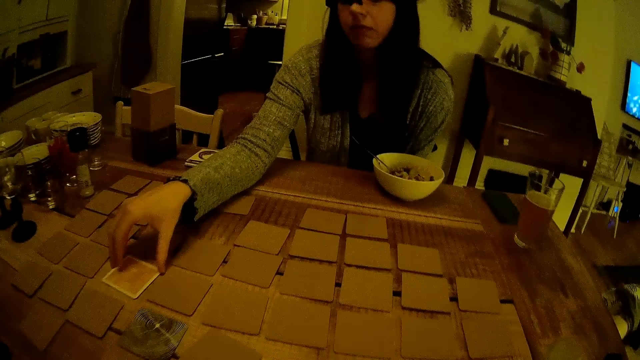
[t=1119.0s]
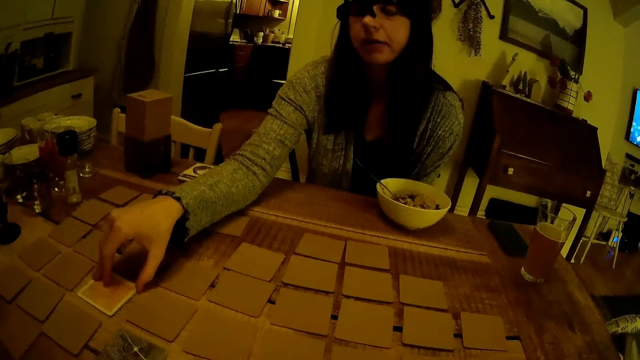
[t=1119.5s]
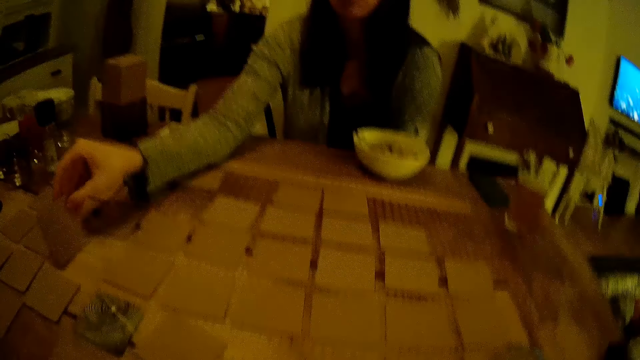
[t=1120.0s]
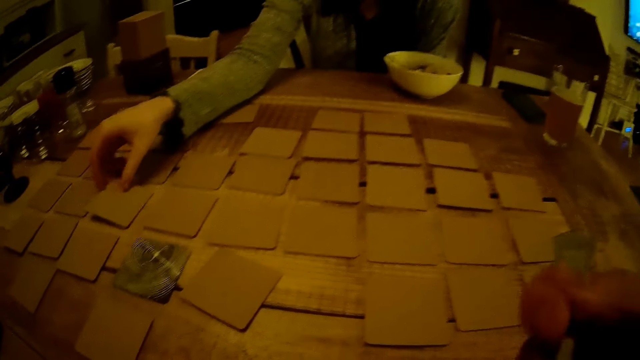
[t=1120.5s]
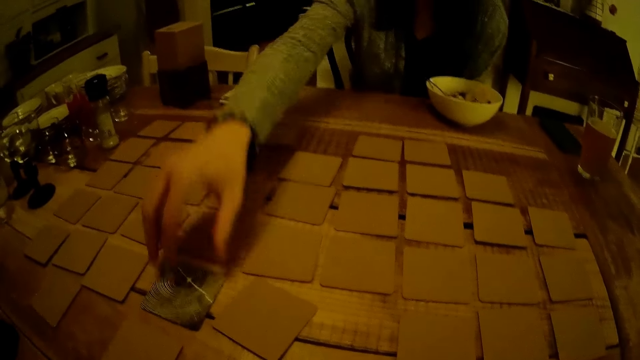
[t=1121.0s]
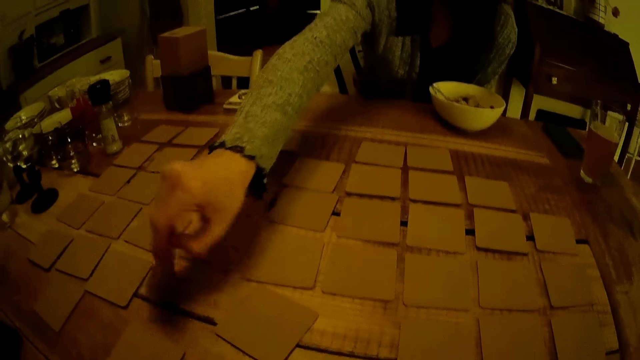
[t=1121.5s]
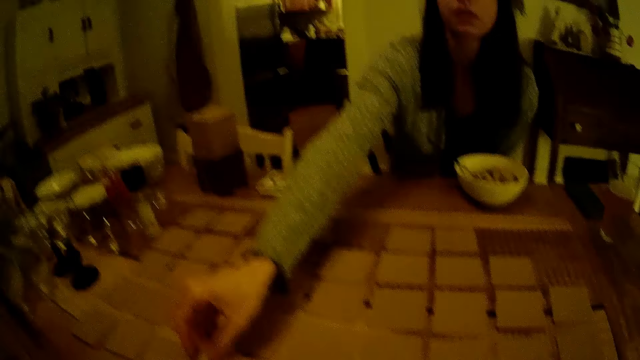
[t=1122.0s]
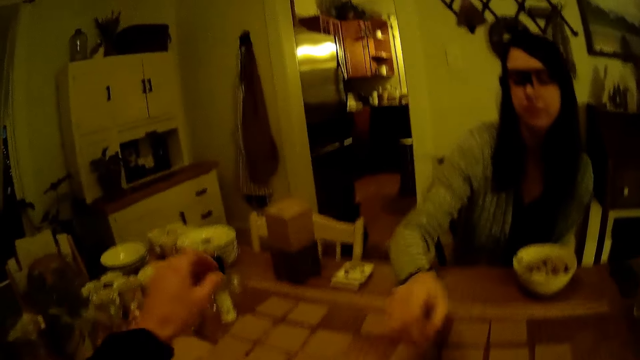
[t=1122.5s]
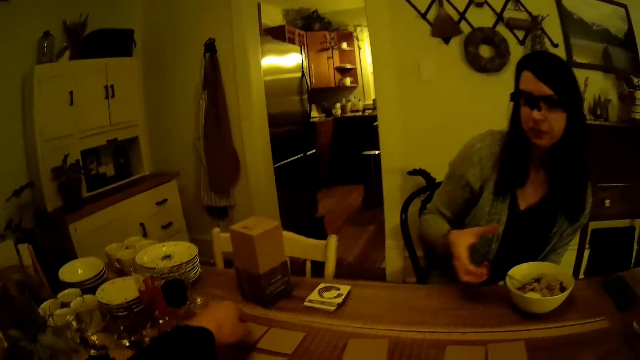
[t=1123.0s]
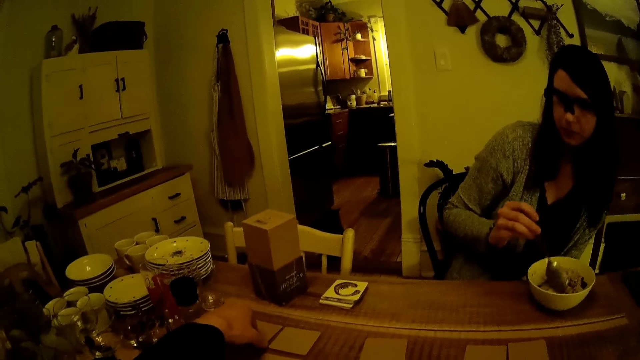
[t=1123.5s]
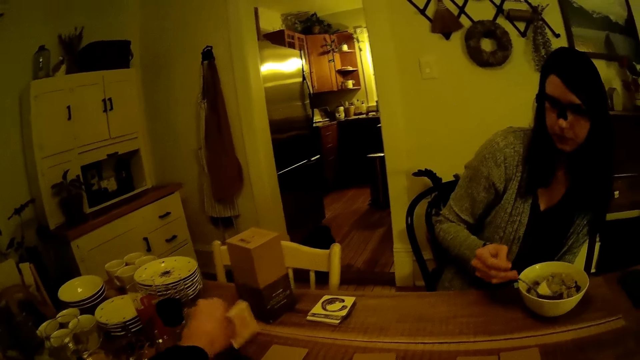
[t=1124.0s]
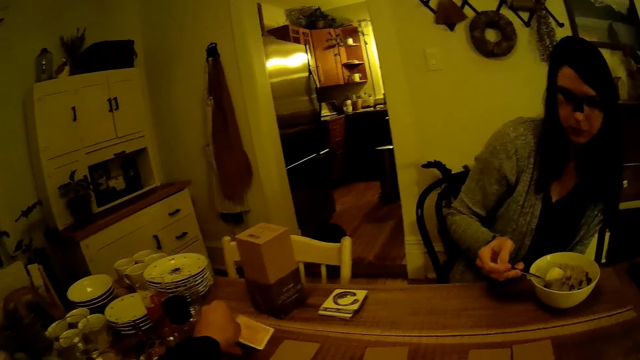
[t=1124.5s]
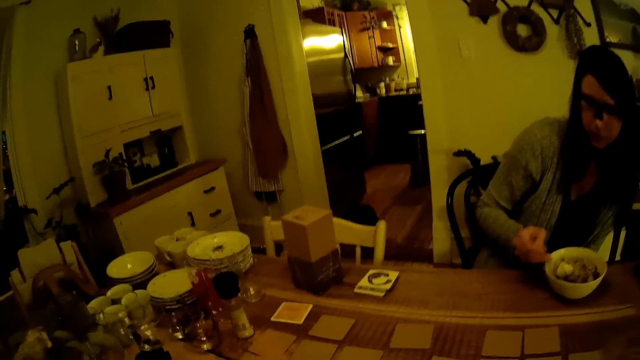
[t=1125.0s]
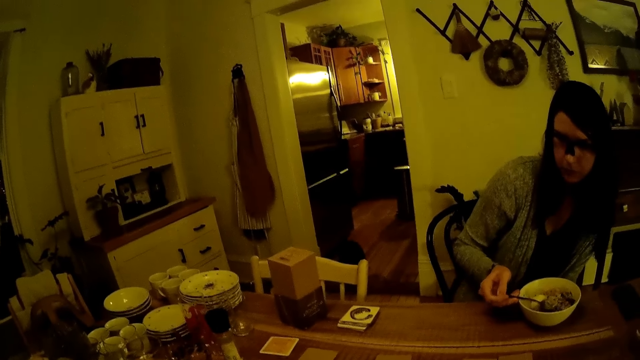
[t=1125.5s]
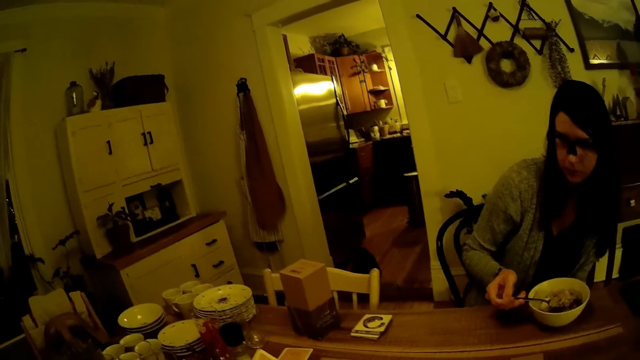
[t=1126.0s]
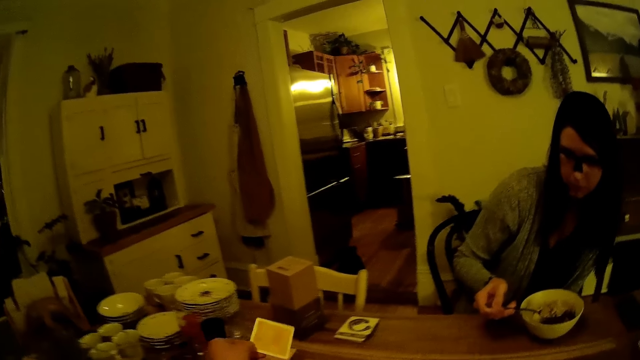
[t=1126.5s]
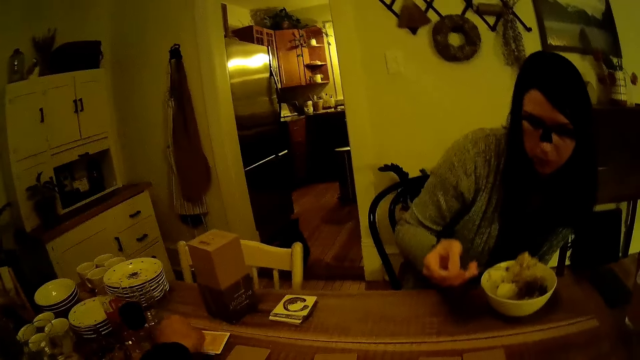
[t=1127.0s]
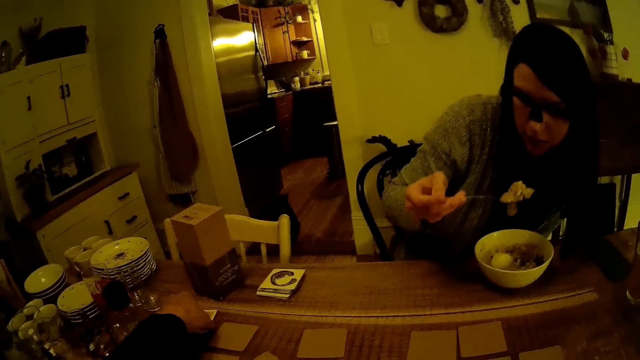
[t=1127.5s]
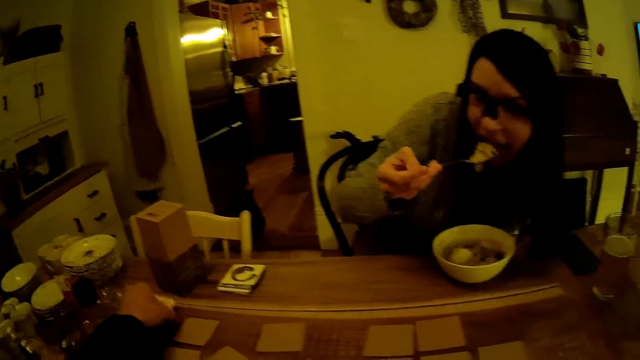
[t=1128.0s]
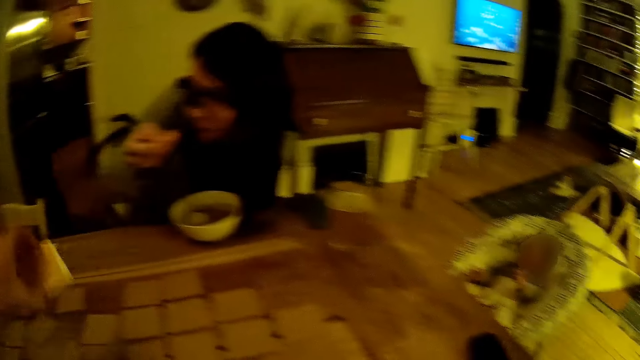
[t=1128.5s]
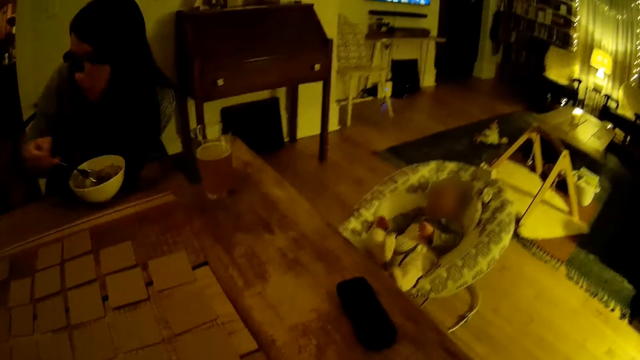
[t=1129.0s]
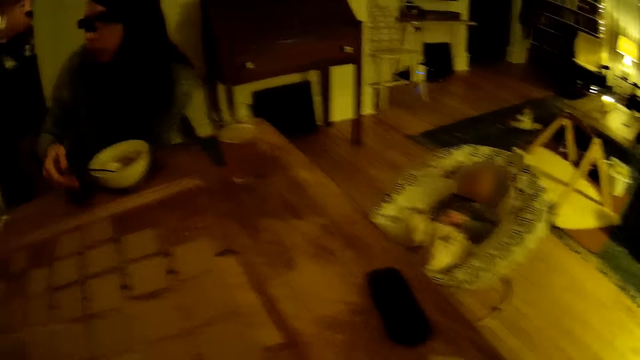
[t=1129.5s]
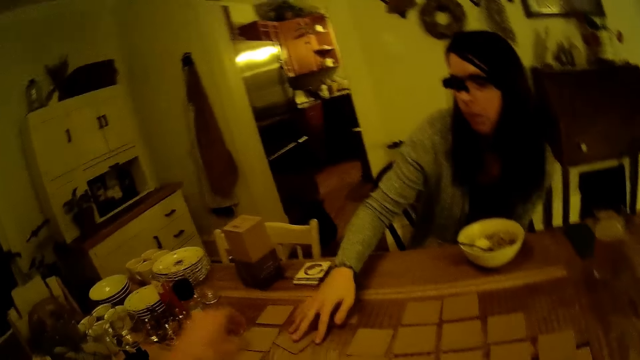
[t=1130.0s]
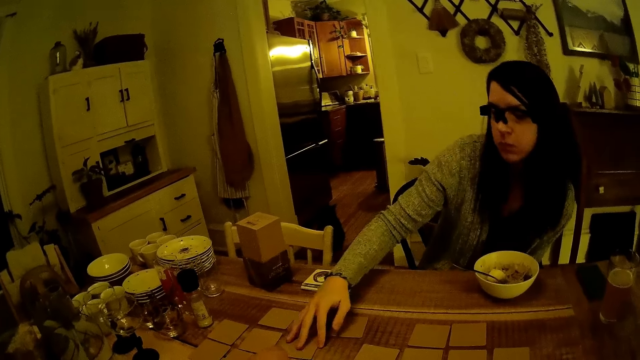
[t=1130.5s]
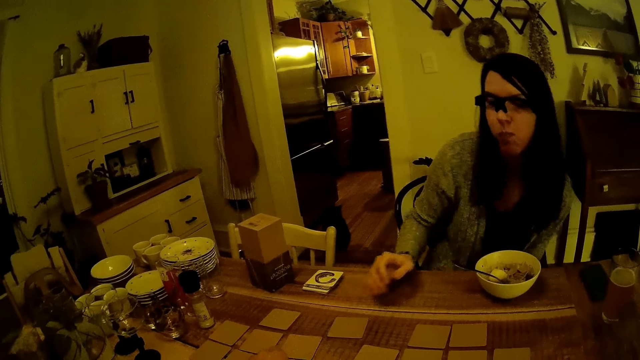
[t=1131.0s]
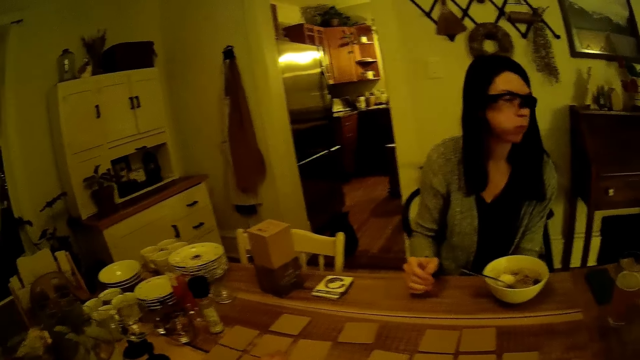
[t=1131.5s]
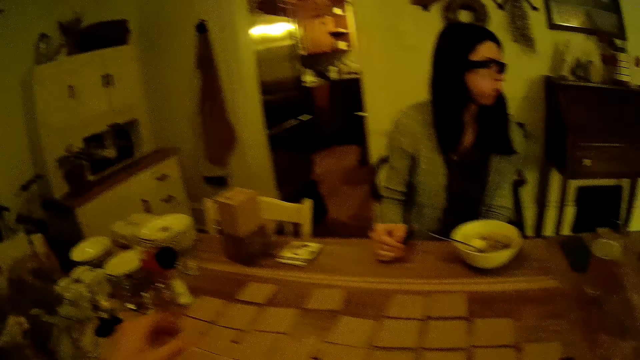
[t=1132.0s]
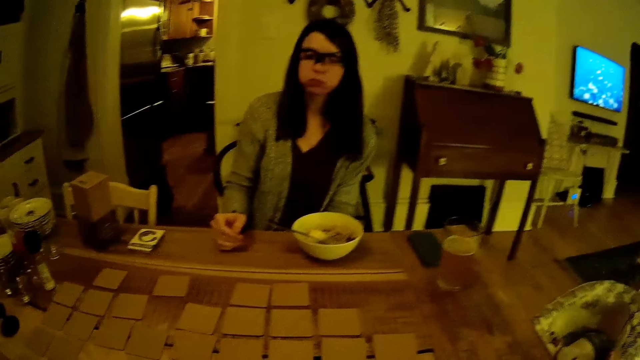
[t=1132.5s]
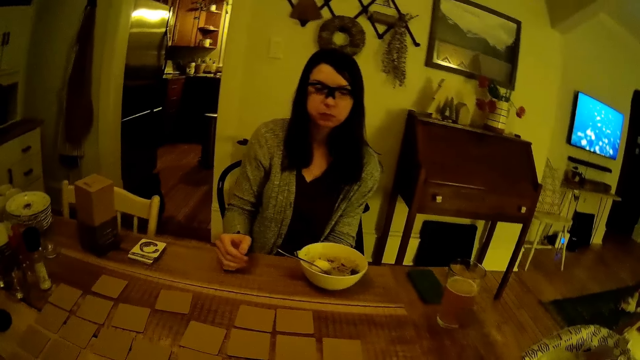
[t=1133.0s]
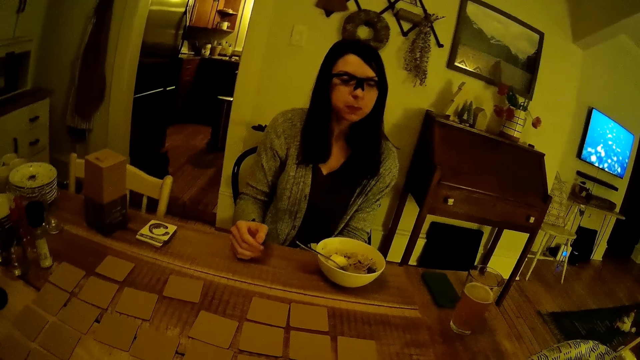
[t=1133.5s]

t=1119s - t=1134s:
The woman turns a card on the dining table with her right hand. The camera wearer turns a card on the dining table with his left hand. The woman picks the spoon from the plate of food with her right hand and scoops food with the spoon in her right hand from the plate of food. The camera wearer drops a card on the dining table with his left hand. He picks the cards on the dining table with his left hand. The woman eats from the plate of food with the spoon in her right hand. The woman drops the spoon in her right hand into the plate of food and touches a card on the dining table with her right hand.

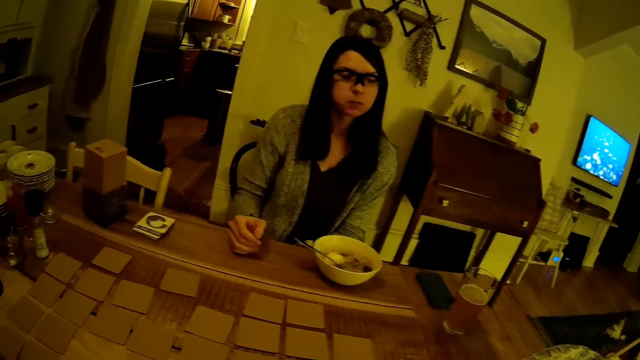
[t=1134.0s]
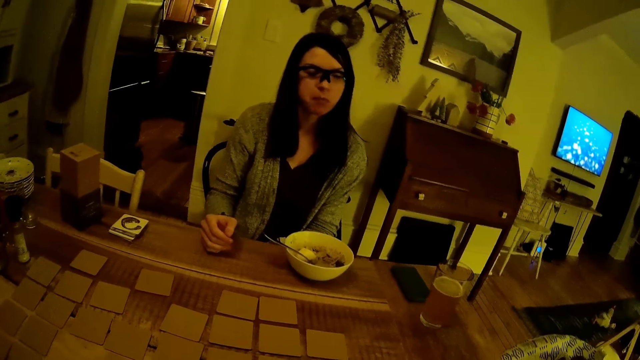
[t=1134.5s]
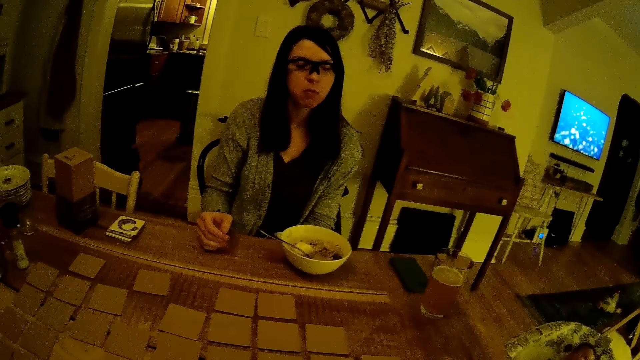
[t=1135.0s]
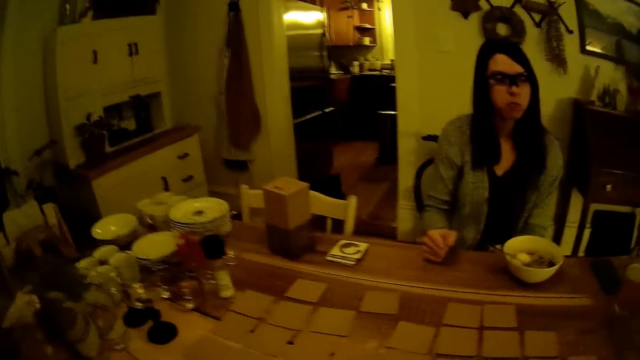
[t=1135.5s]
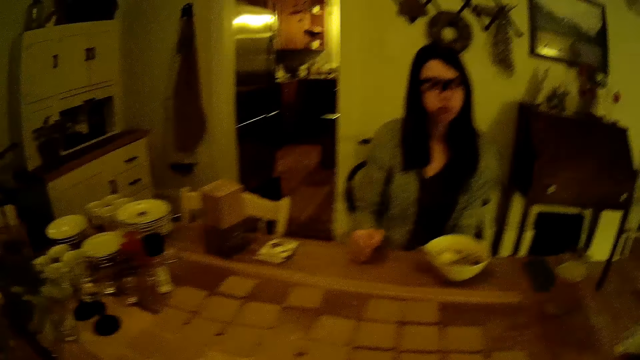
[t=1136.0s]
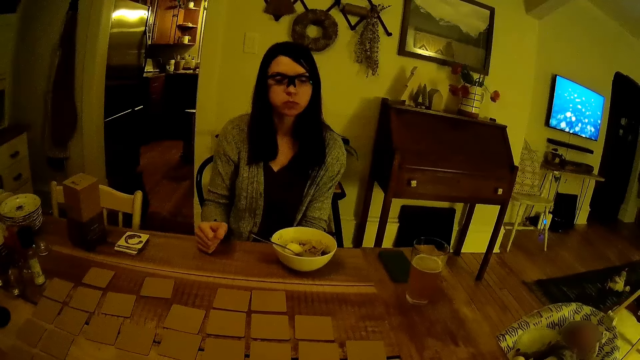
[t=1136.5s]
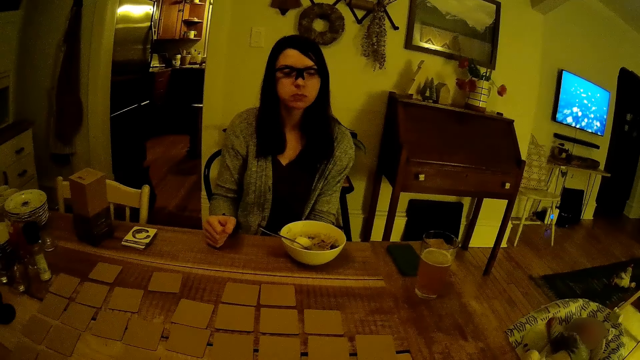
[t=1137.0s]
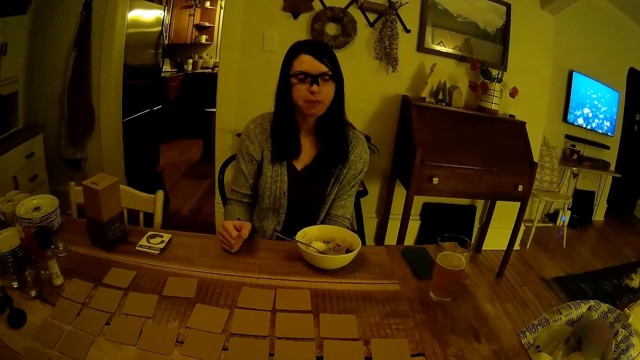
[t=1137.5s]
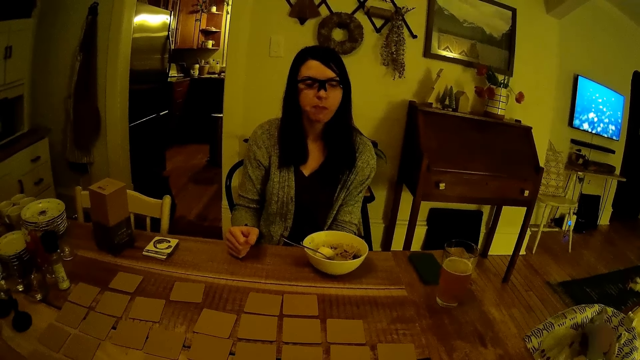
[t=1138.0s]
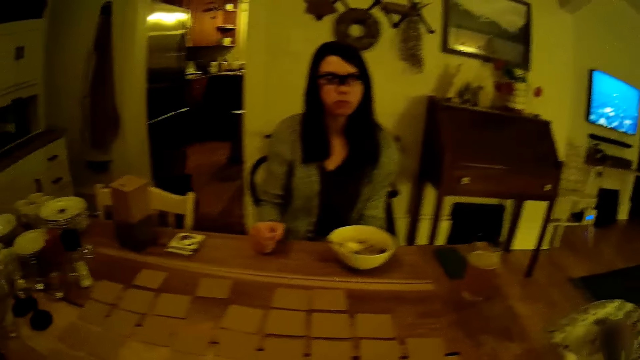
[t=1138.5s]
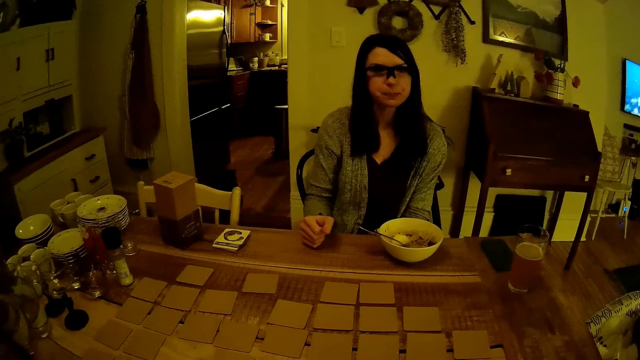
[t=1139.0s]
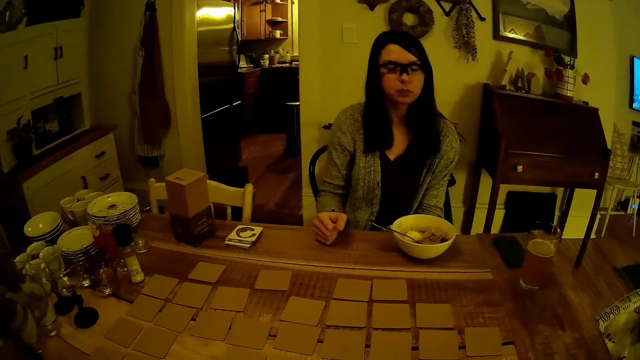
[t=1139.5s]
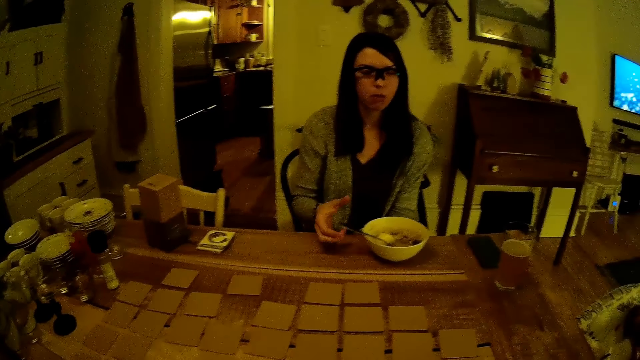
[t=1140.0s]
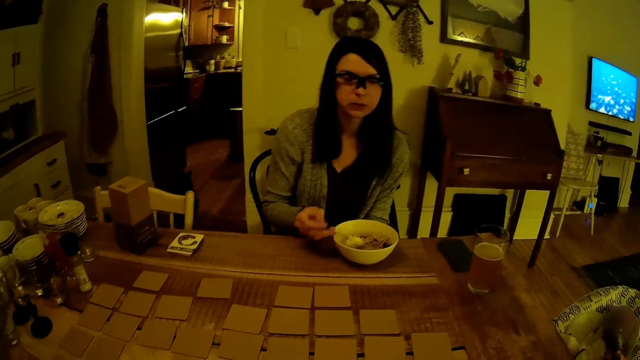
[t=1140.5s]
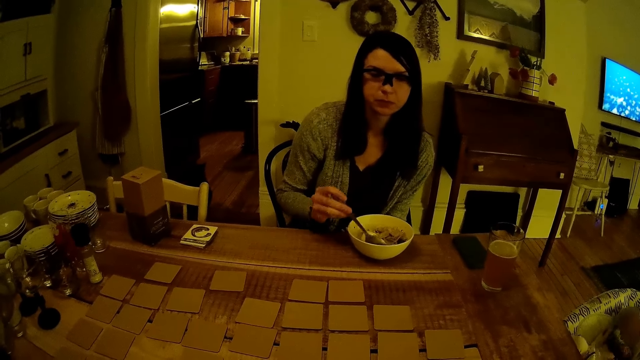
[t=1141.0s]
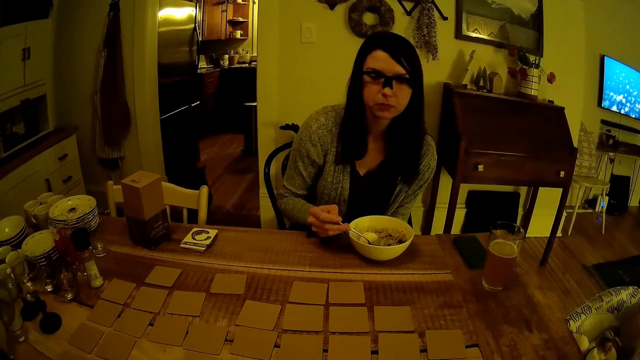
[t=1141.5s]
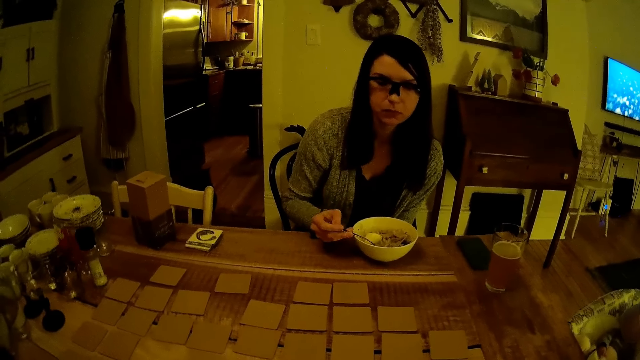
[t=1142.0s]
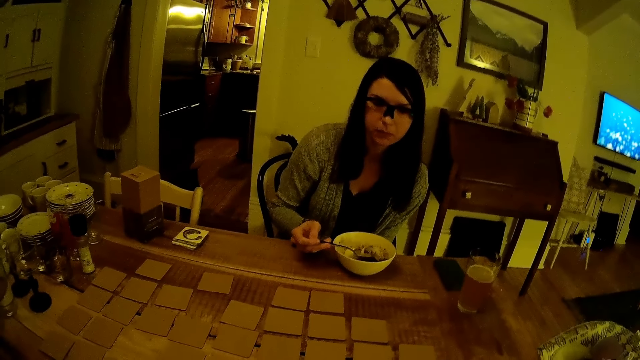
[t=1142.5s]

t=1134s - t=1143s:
The camera wearer looks on. The woman picks the spoon from the plate of food with her right hand and holds the spoon.
